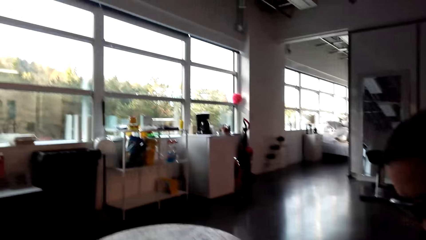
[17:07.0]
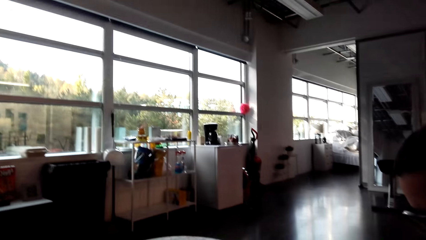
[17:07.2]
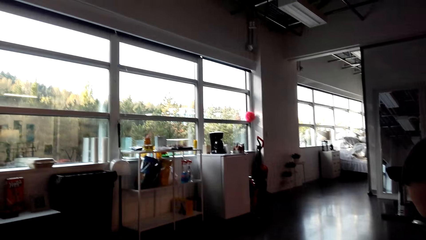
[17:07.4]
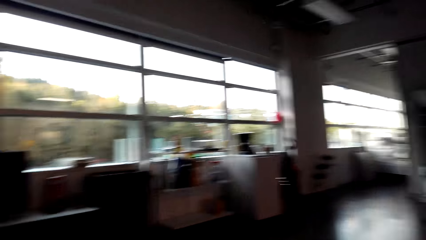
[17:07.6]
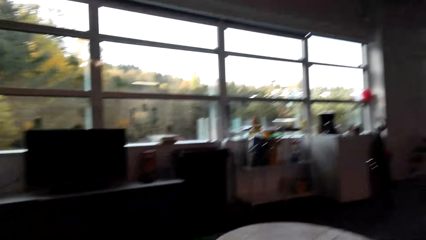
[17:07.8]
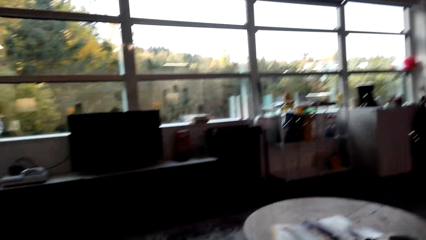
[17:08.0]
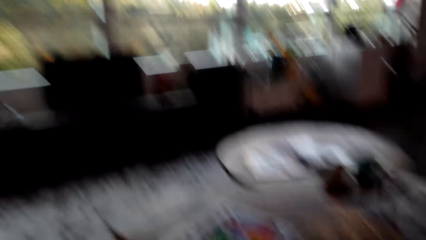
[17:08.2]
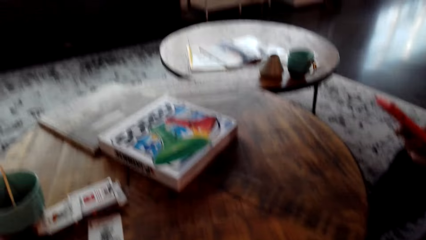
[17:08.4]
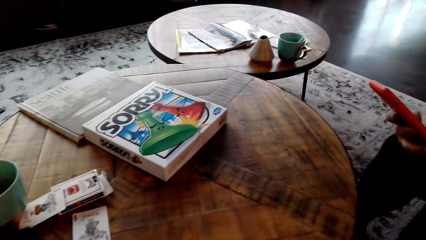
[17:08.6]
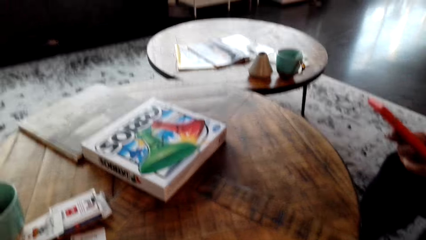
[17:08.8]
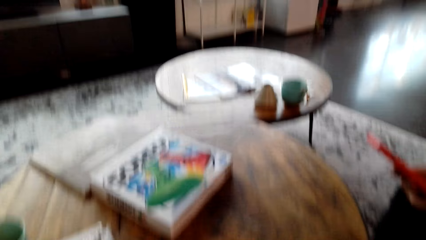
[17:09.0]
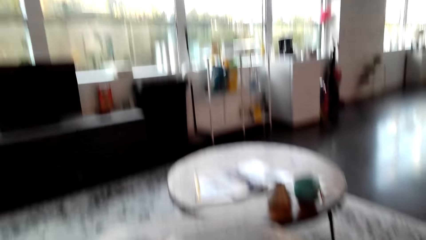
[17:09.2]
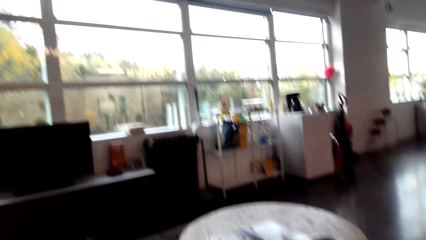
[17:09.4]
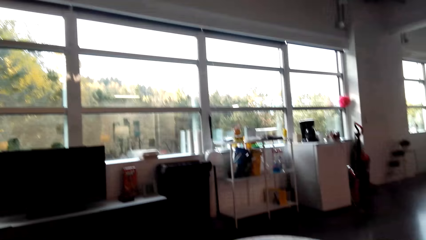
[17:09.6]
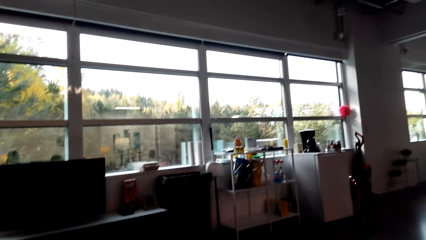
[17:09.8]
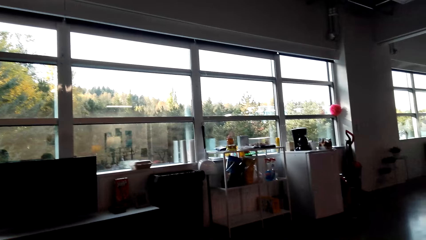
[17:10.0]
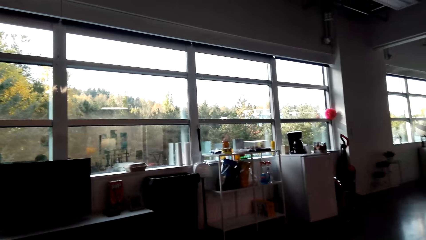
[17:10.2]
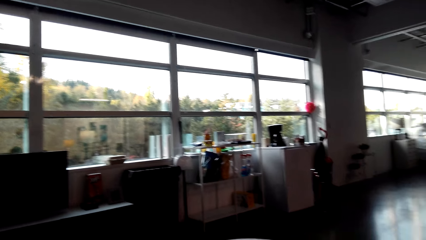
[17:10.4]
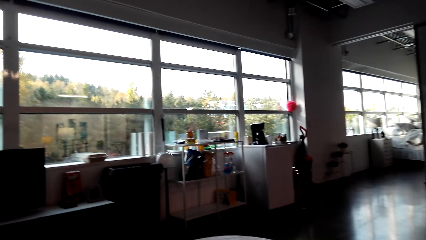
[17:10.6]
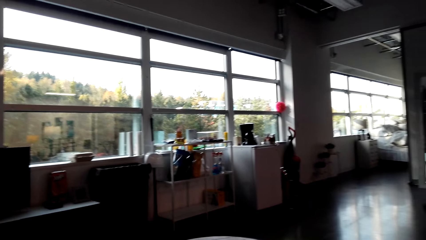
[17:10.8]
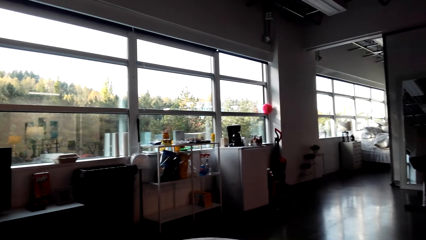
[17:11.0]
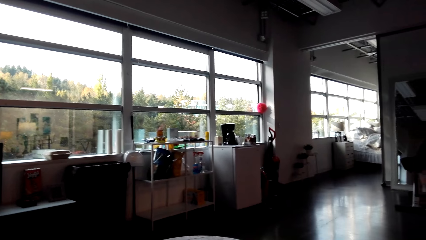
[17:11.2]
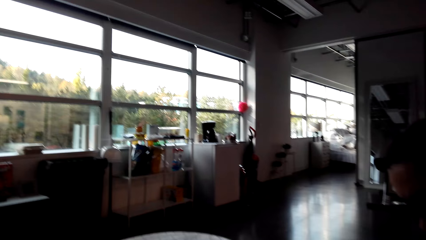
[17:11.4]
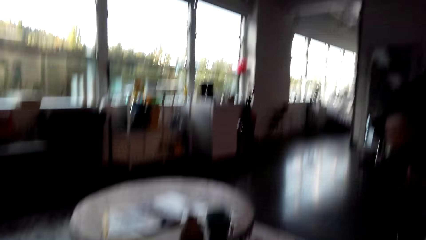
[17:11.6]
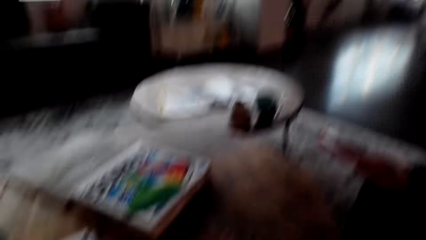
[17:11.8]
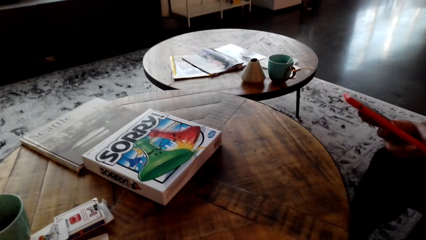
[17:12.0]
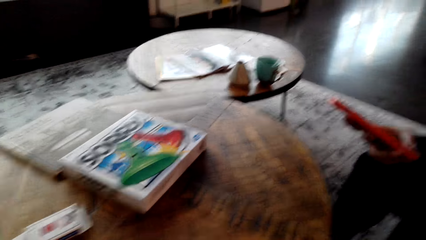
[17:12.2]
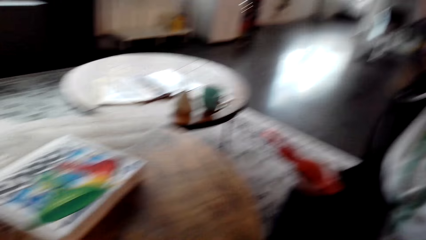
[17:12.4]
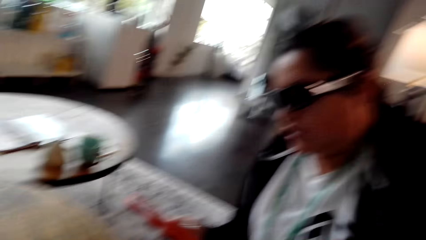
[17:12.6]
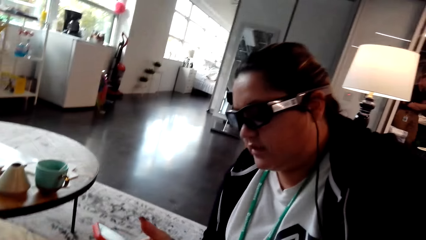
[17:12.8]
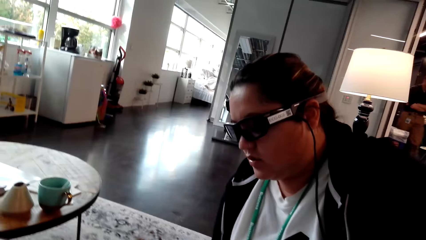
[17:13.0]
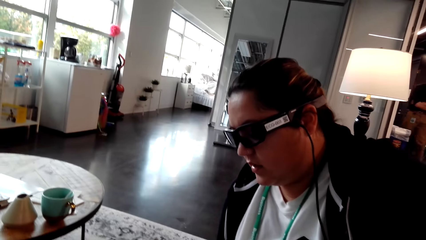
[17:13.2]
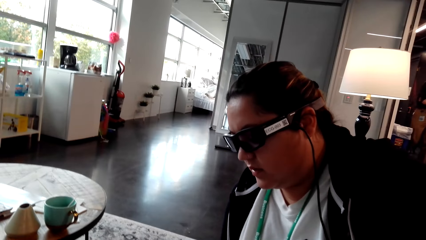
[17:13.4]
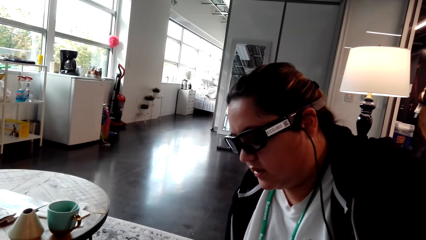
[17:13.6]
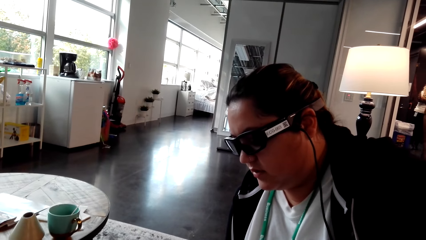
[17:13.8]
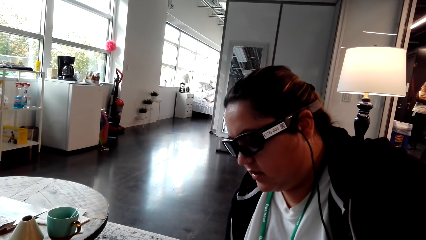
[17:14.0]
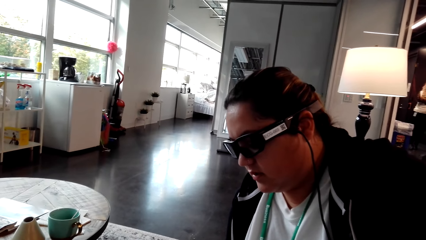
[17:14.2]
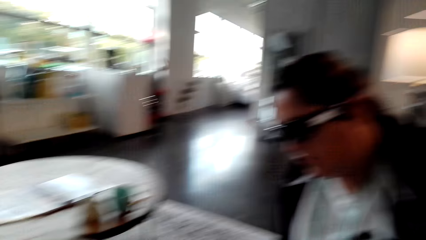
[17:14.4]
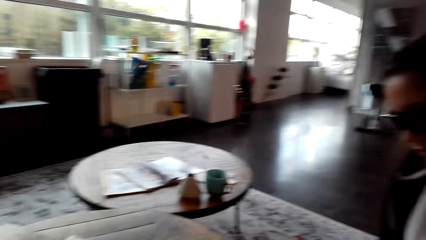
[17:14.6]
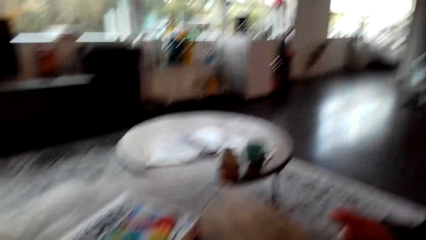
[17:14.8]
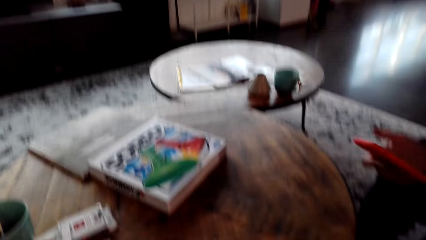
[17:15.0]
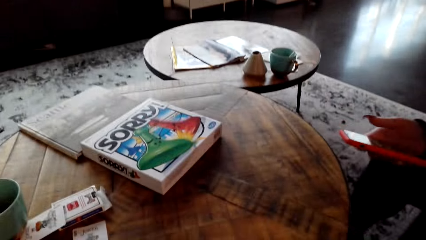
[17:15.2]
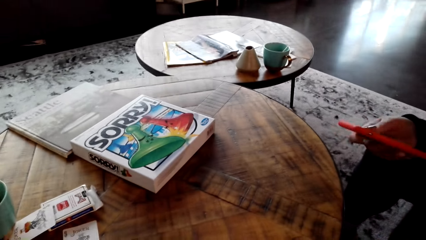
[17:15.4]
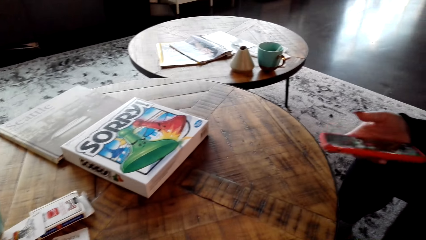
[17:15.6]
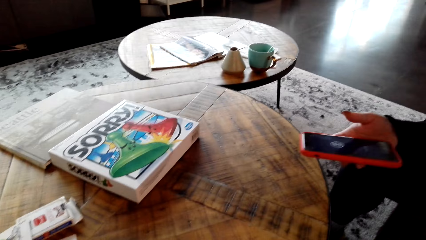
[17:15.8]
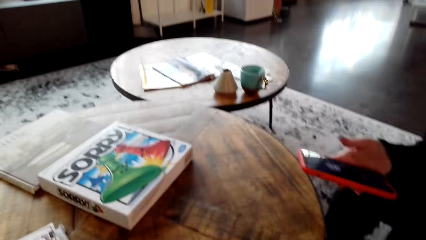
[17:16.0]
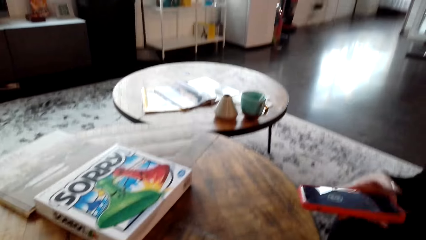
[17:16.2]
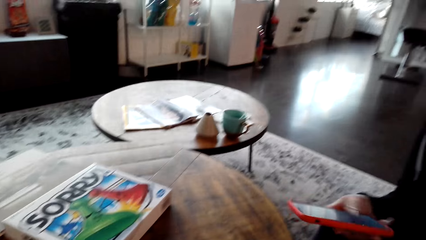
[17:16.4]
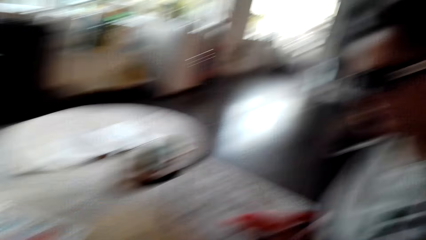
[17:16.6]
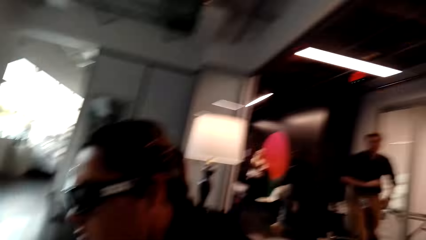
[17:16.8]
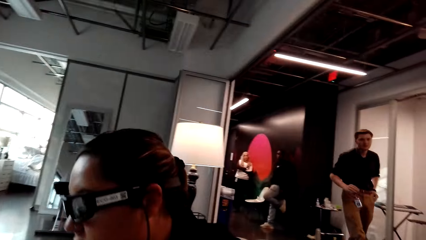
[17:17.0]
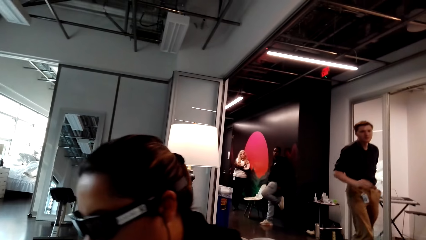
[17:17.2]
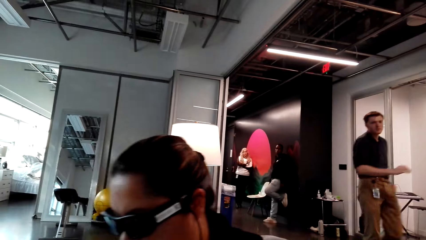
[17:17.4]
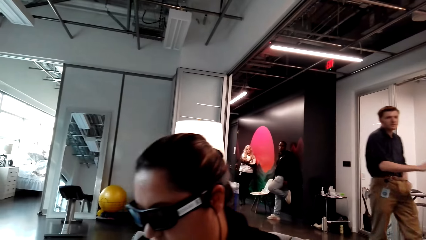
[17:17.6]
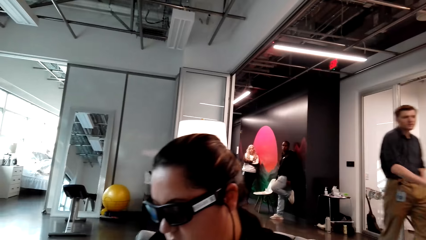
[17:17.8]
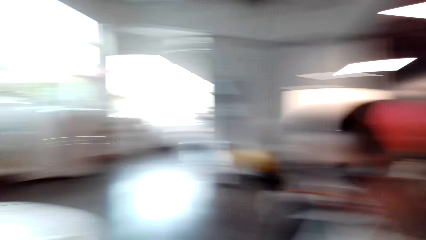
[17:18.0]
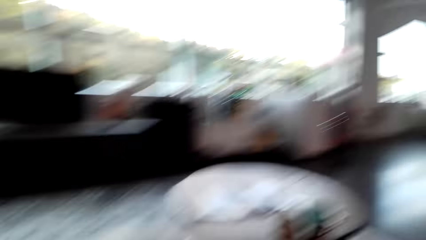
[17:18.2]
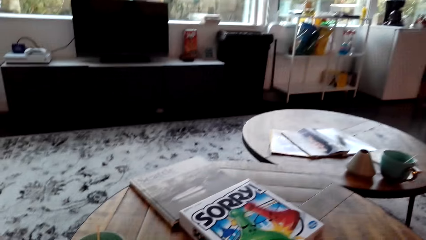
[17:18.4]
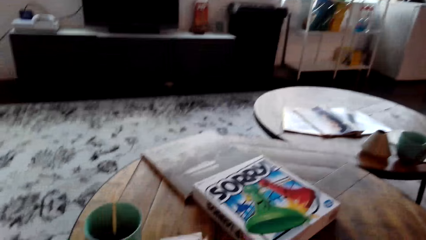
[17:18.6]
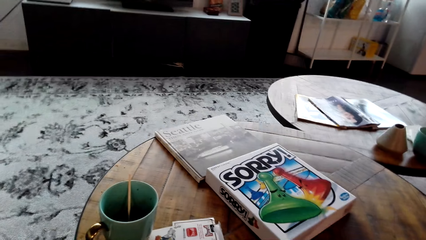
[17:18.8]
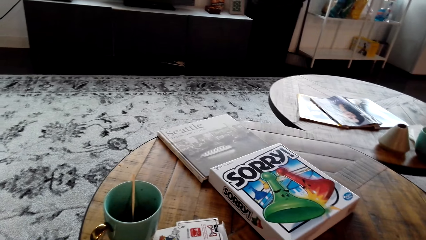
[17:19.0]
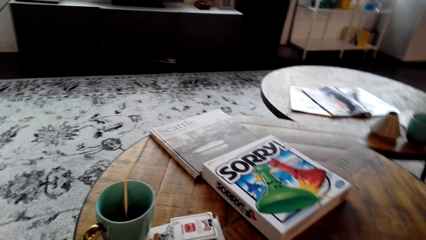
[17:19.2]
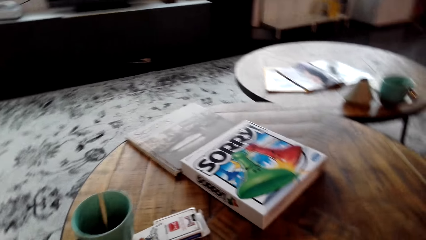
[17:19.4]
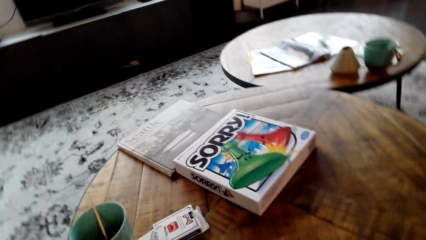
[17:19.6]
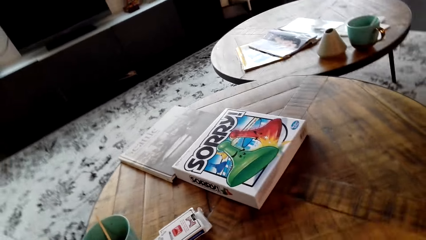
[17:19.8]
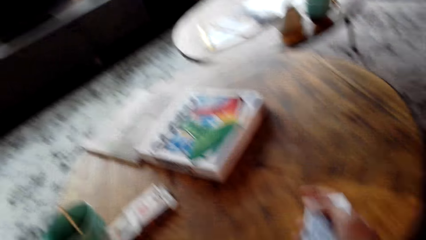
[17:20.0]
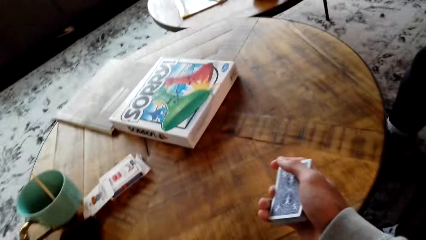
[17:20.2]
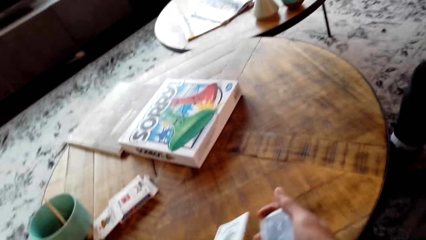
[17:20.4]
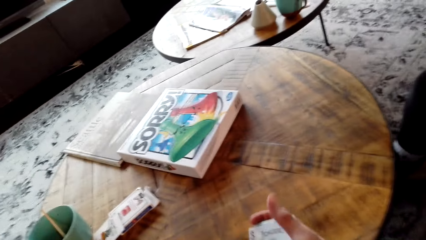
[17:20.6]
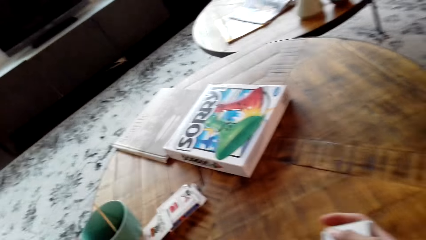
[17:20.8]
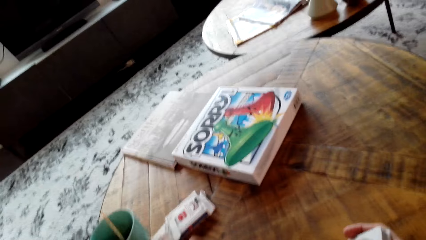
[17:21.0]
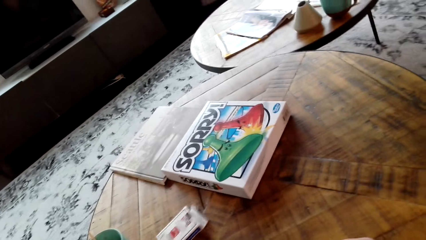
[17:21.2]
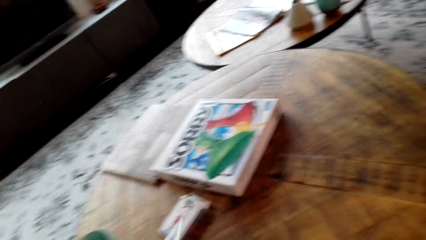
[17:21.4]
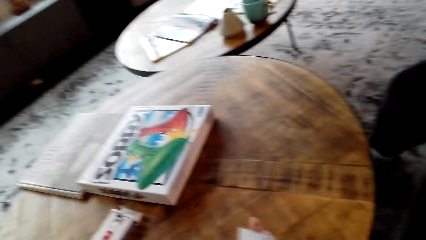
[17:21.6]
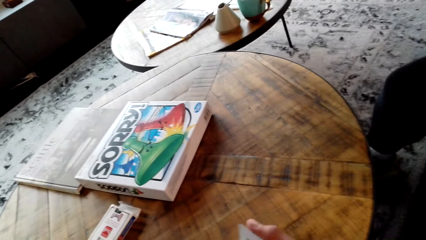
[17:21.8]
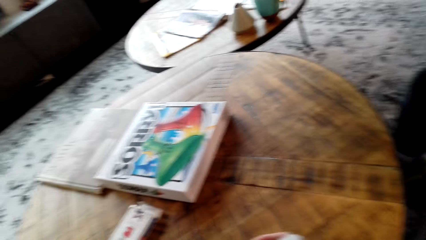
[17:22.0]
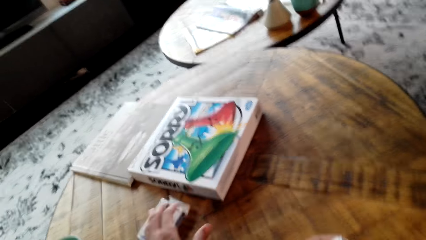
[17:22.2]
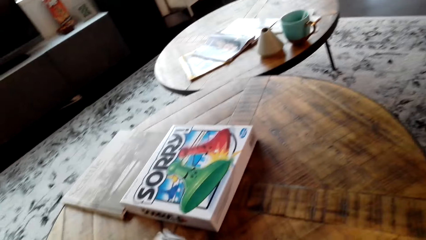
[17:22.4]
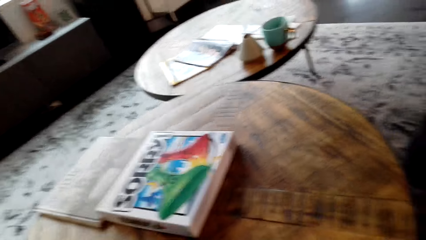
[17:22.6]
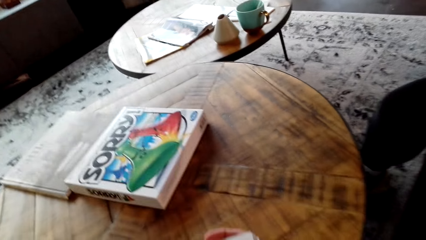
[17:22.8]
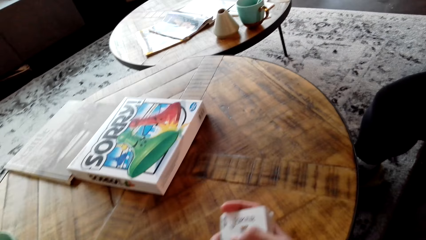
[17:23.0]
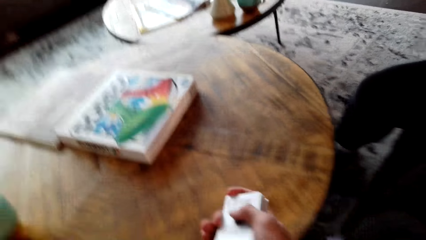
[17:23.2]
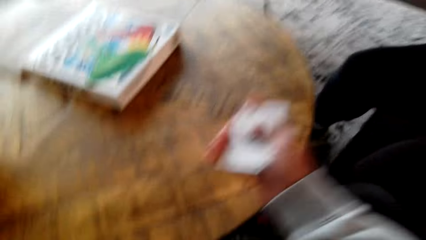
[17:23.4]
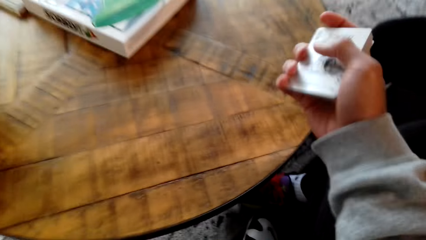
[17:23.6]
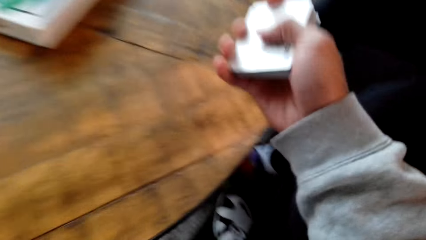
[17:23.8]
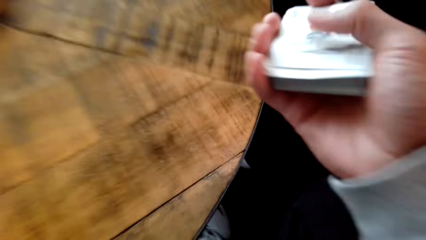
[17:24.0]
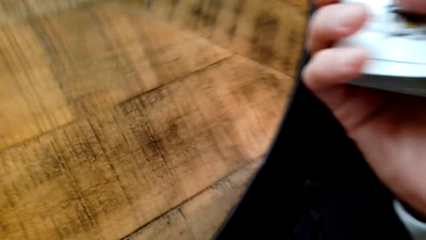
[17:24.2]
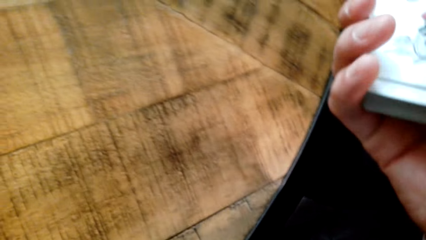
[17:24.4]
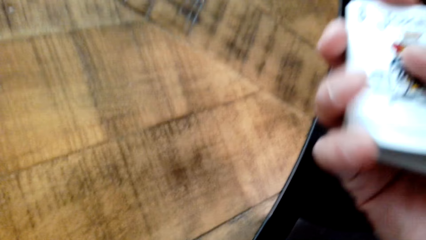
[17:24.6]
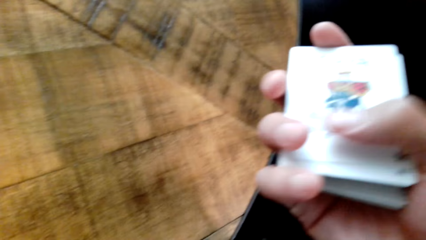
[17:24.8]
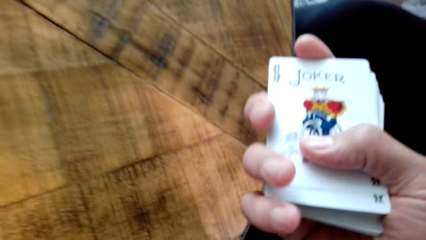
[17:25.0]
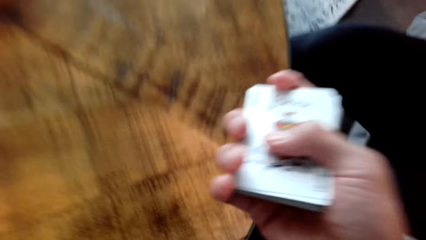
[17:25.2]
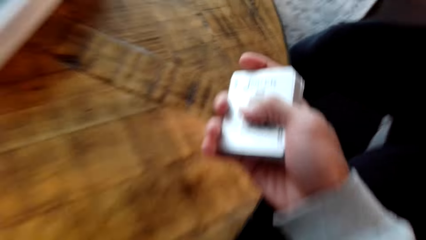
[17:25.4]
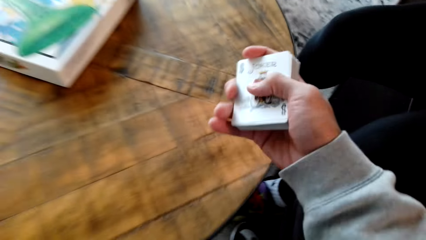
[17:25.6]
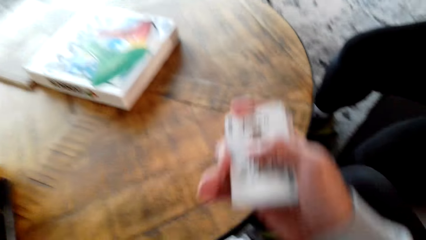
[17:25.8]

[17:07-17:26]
The camera wearer looks around. A person operates her phone. The camera wearer looks at a lady. Another person talks to the camera wearer and the first person. The camera wearer looks around. They pick up the box. They look at the table. They shuffle the cards and put the cards in the box.
